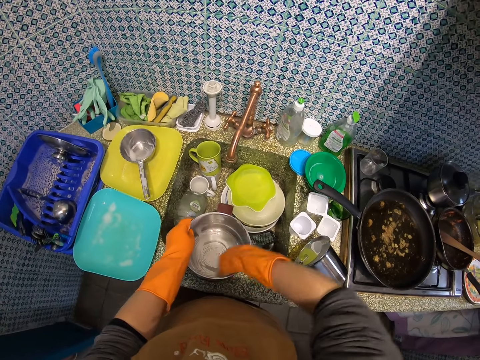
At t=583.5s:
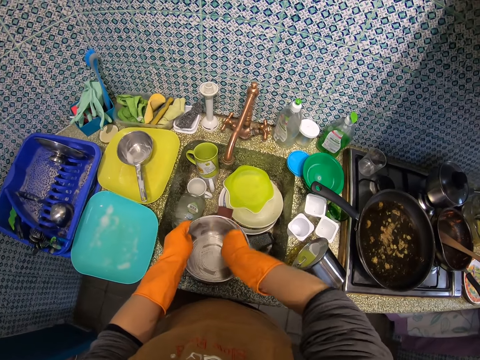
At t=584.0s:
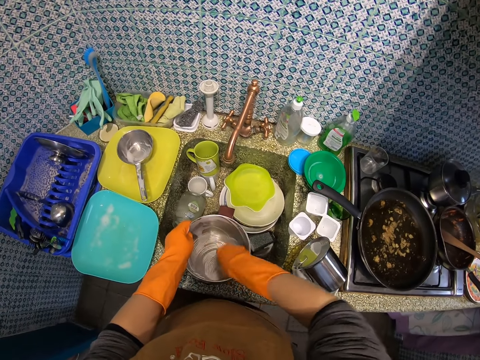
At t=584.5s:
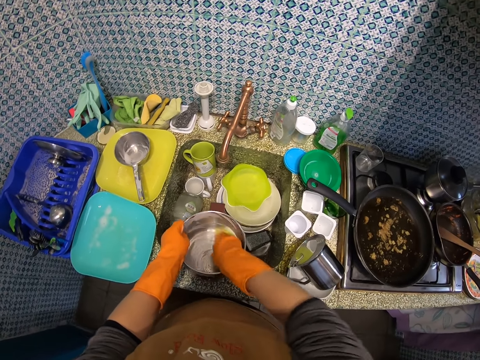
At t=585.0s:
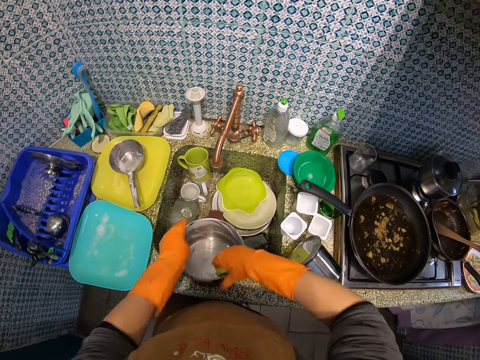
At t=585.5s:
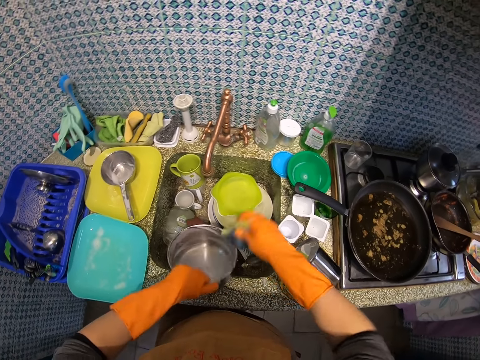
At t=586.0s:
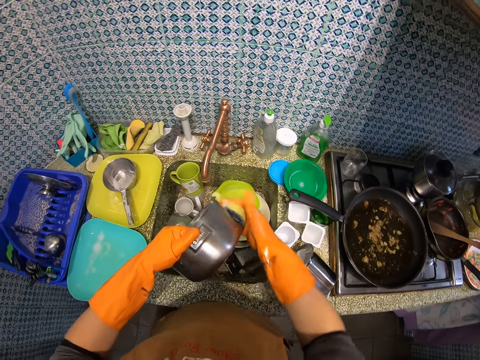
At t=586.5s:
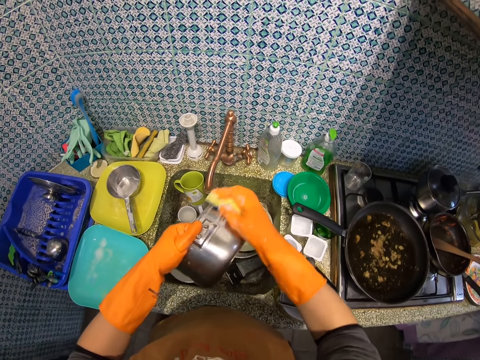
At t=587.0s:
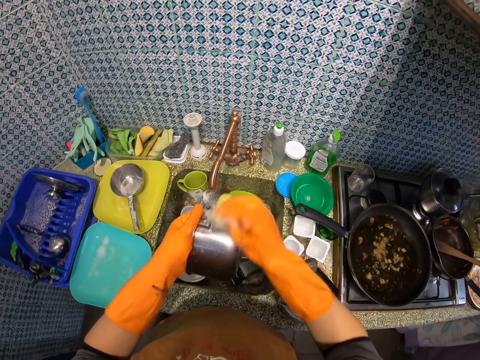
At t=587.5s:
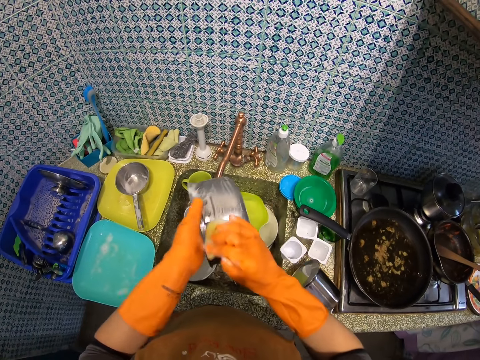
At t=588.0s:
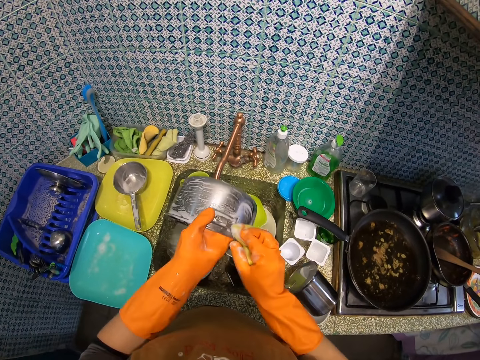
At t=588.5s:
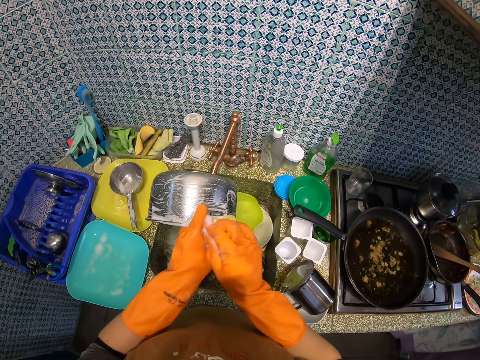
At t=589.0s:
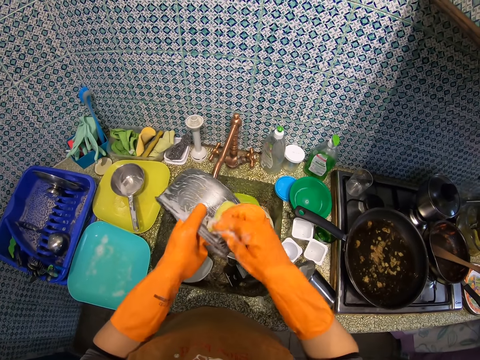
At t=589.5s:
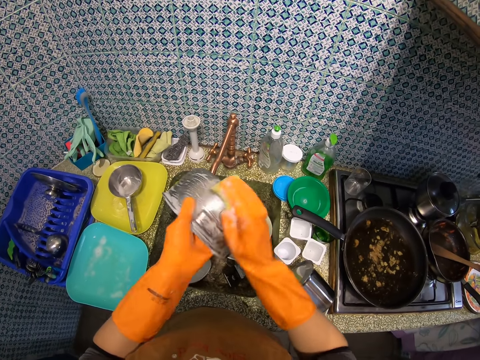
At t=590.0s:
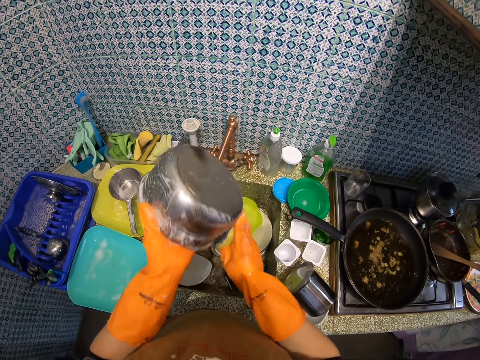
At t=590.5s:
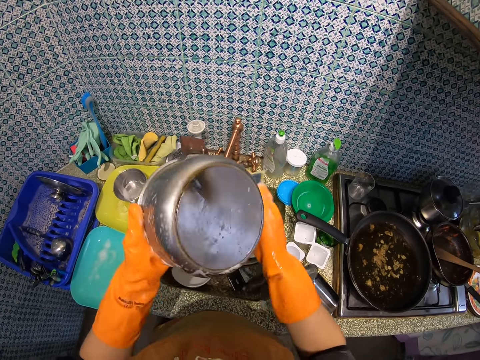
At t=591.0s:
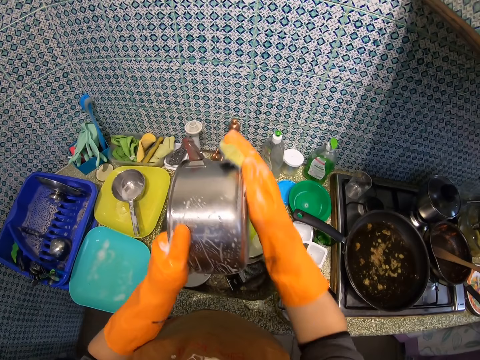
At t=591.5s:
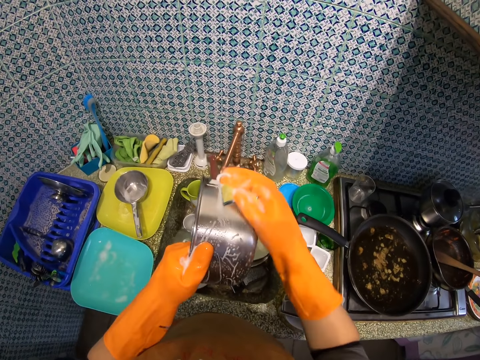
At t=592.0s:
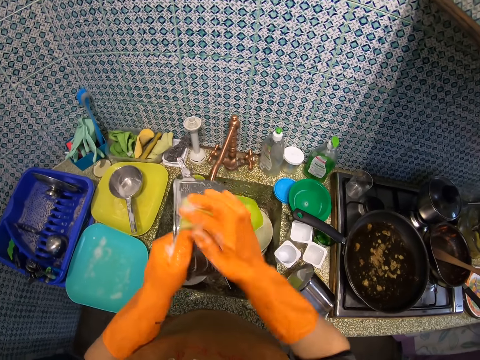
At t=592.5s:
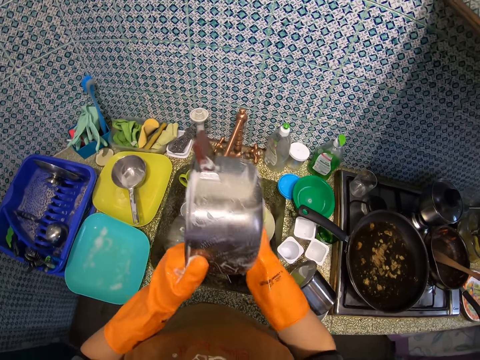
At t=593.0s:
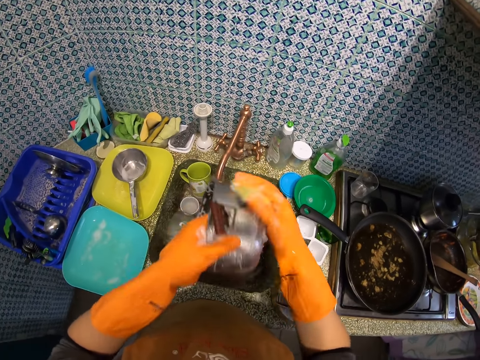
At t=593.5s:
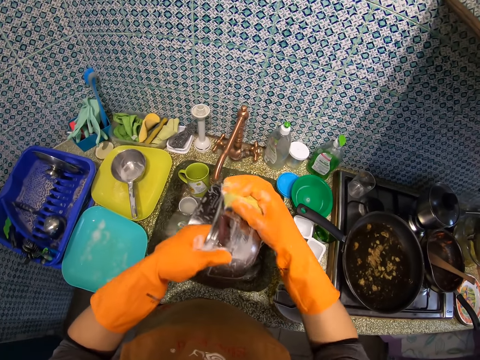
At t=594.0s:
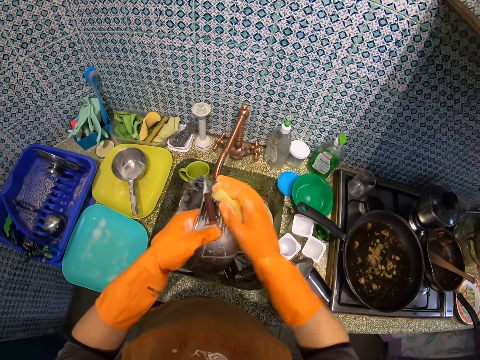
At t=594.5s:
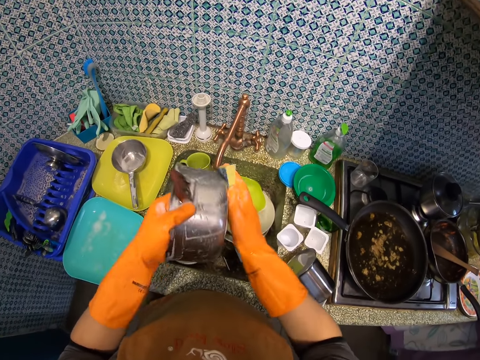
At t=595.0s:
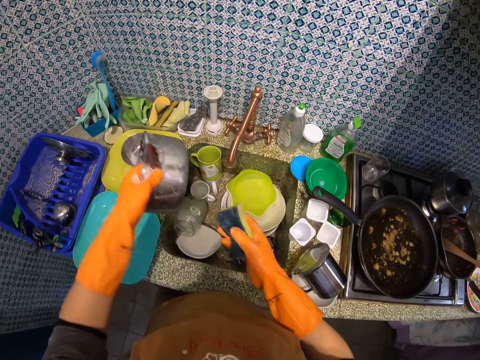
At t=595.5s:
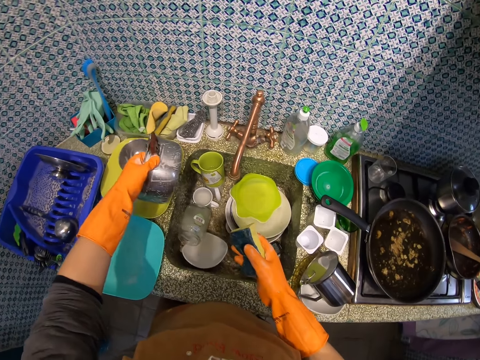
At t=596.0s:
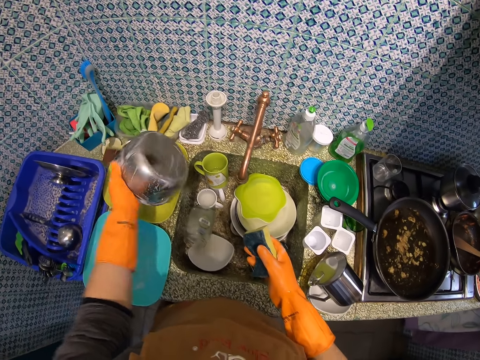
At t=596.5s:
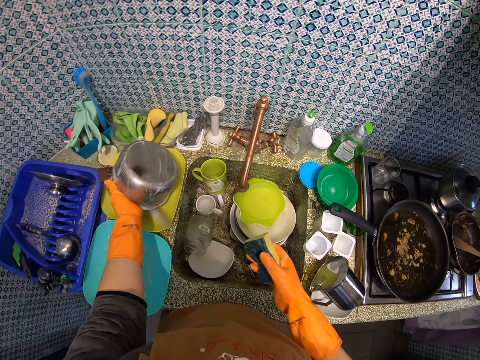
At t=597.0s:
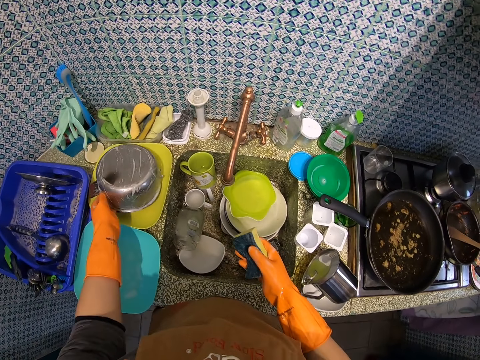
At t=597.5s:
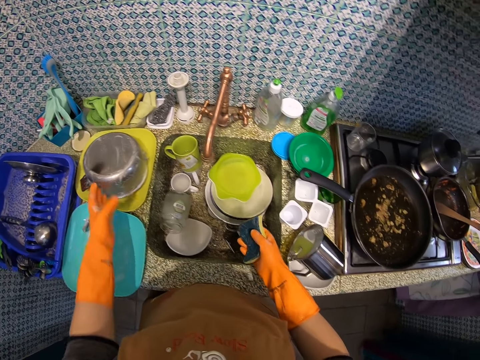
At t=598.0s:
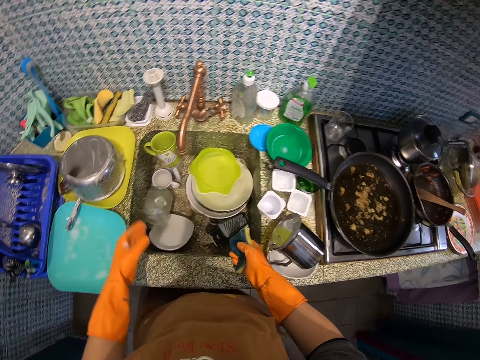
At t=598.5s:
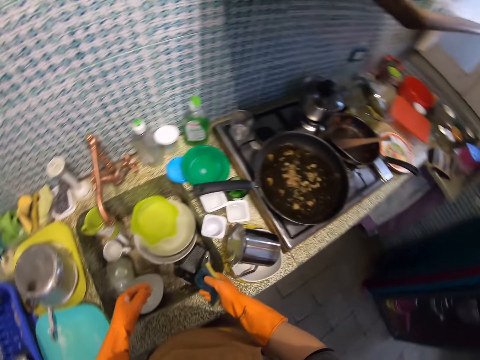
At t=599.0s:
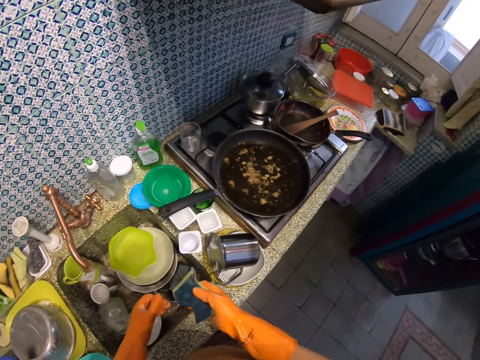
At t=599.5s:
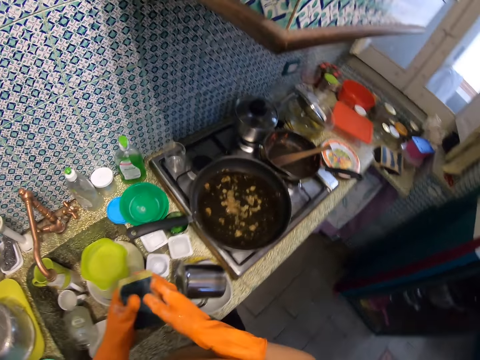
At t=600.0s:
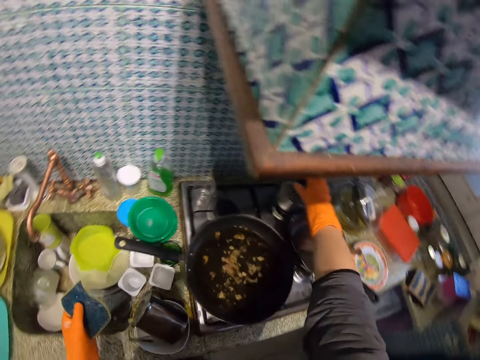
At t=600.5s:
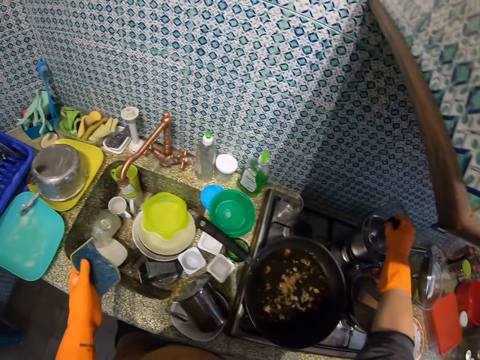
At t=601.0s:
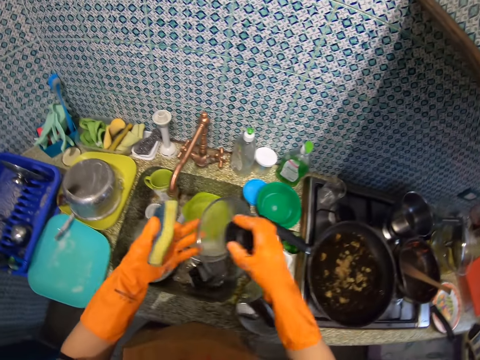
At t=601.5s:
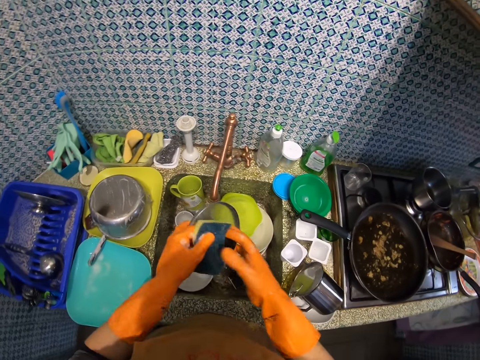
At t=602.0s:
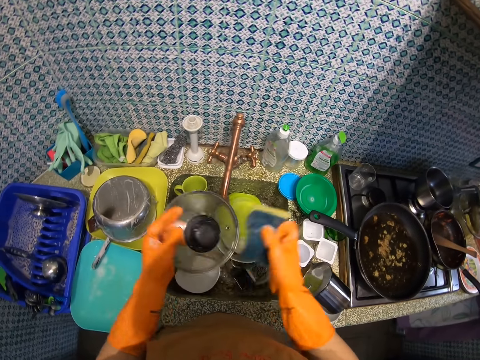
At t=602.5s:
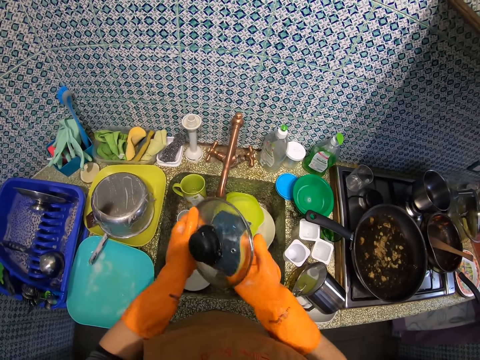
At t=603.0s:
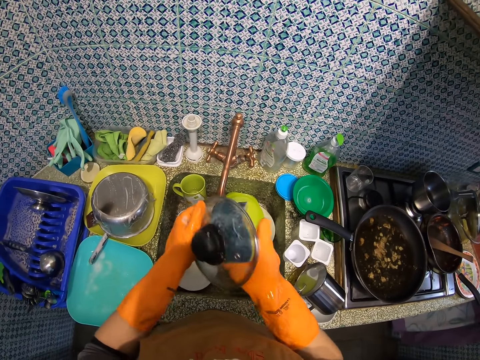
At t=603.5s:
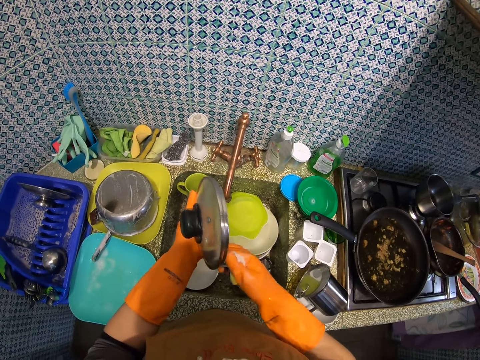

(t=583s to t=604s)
The camera wearer places the bowl in her left hand on the plate on the kitchen sink. She passes the sponge in her right hand to her left hand. She picks up a pot lid from a pot on the counter with her right hand. She passes the pot lid in her right hand to her left hand. She passes the sponge in her left hand to her right hand. She washes the pot lid in her left hand with the sponge in her right hand.

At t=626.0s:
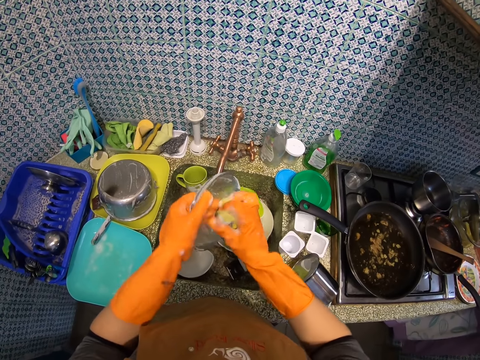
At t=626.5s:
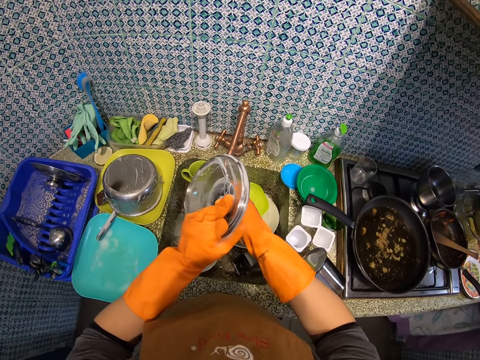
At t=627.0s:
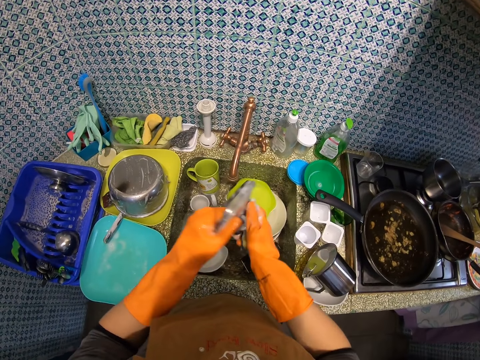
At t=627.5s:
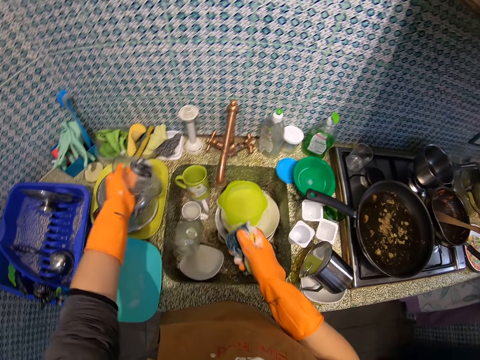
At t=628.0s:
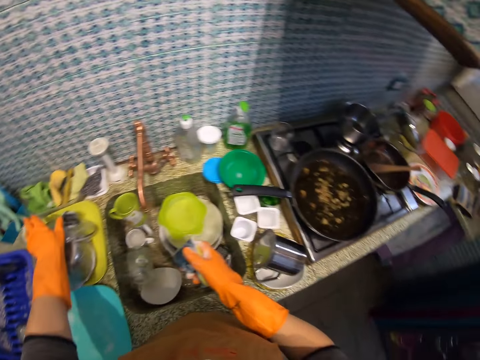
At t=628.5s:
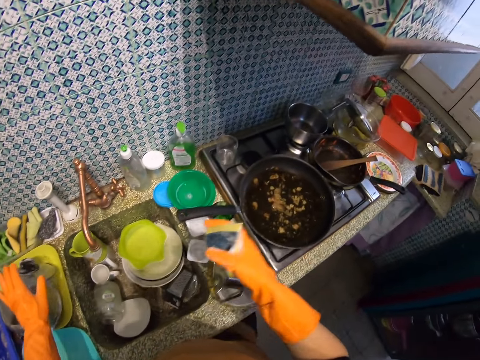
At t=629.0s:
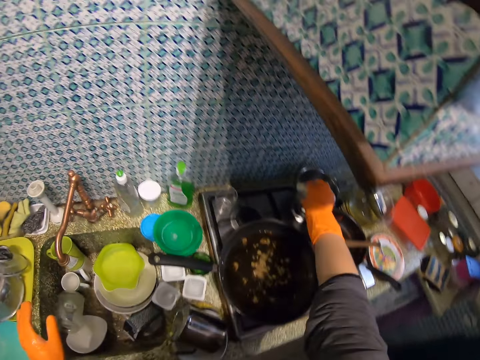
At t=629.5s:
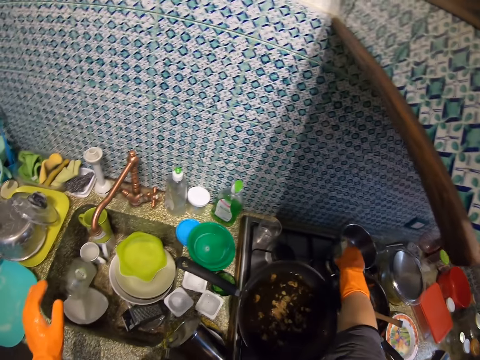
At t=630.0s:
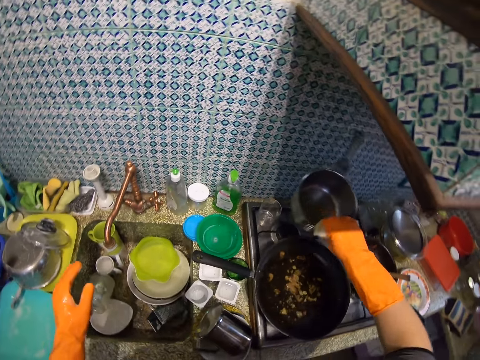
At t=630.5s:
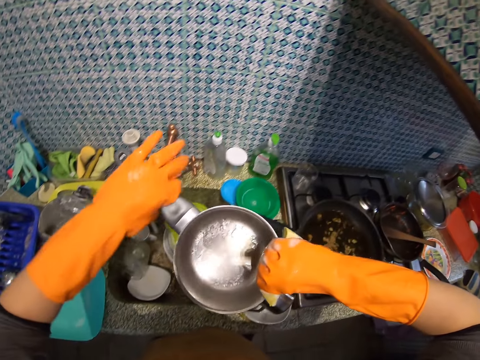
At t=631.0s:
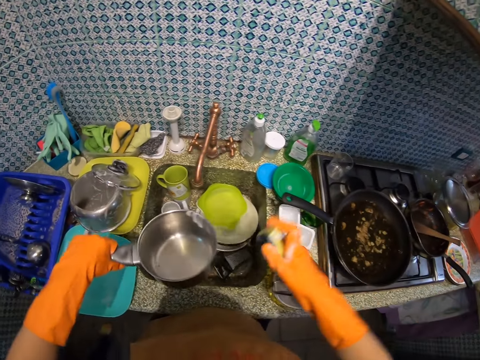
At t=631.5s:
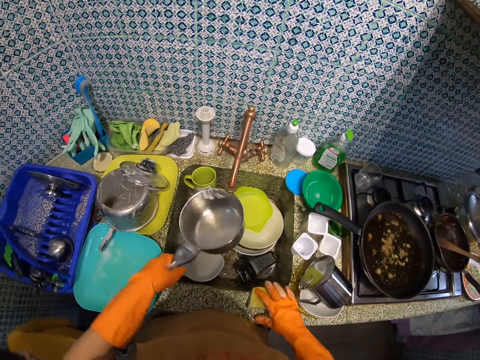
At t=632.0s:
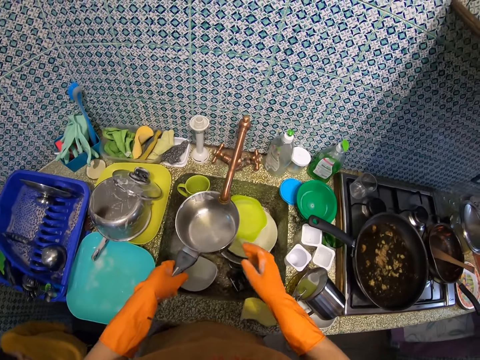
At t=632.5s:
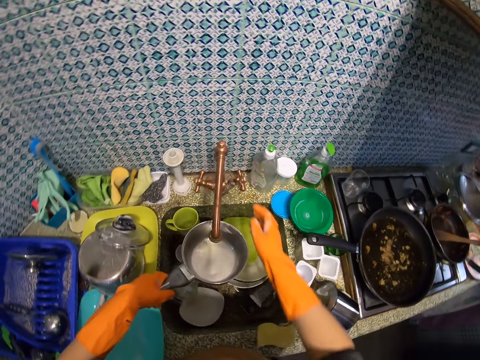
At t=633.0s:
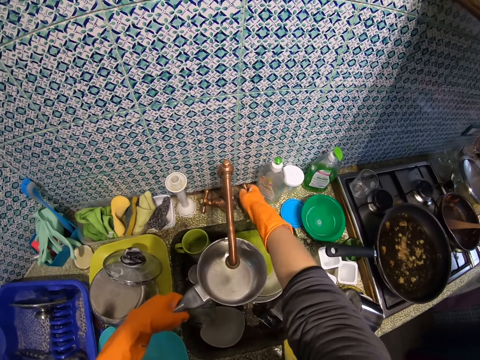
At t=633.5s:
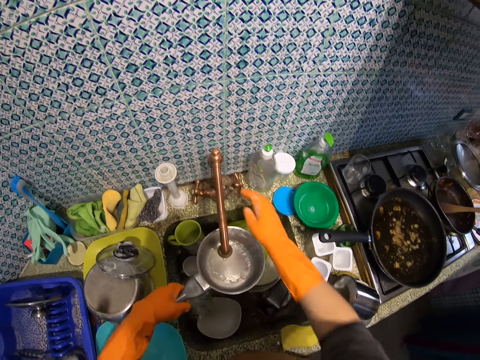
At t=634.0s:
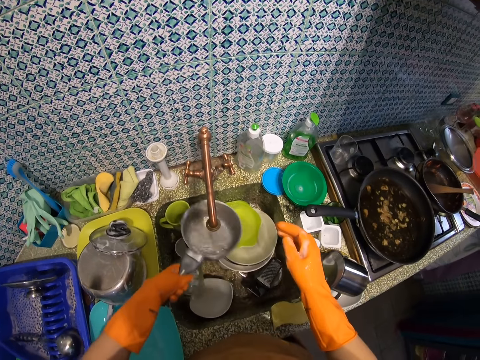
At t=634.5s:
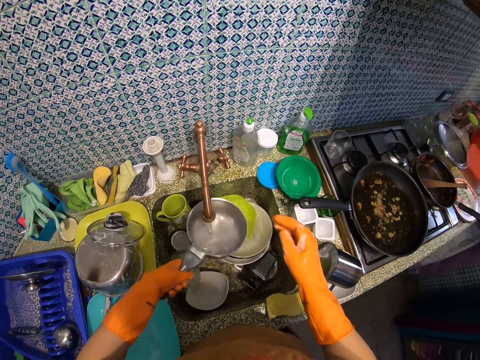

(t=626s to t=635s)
The camera wearer places the pot lid in her left hand on the plate on the kitchen sink. She picks up a pot or saucepan from a gas stove with her right hand. She passes the pot in her right hand to her left hand. She places the sponge in her right hand on the kitchen sink. She opens the tap with her right hand. She rinses the pot in her left hand with the water from the tap. She puts water in the saucepan.
